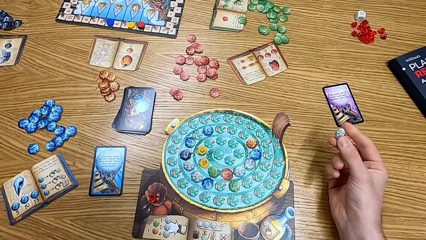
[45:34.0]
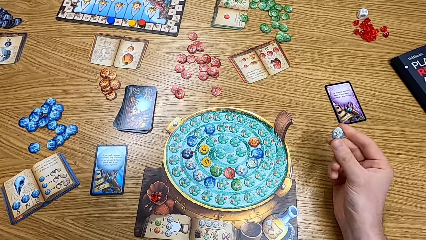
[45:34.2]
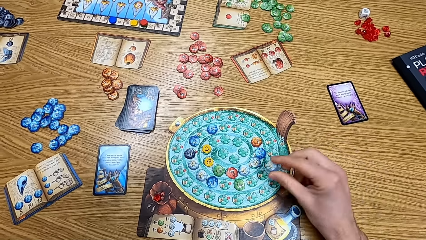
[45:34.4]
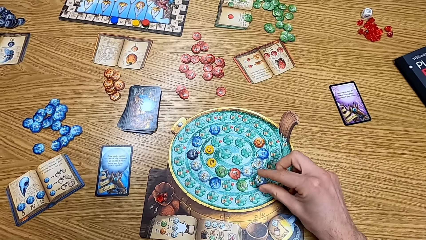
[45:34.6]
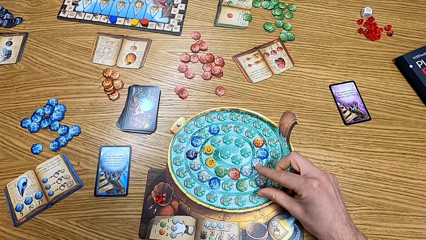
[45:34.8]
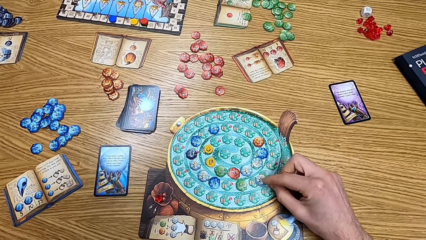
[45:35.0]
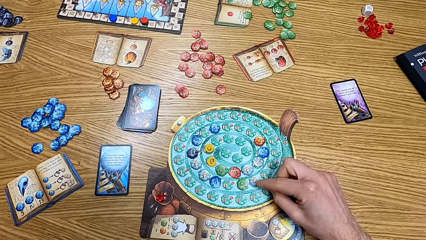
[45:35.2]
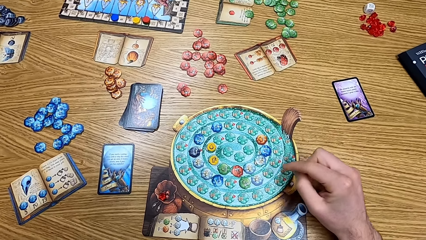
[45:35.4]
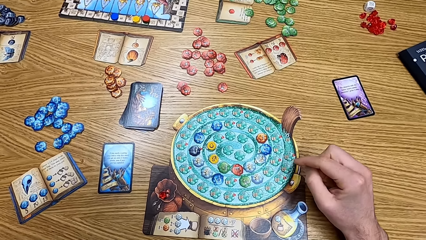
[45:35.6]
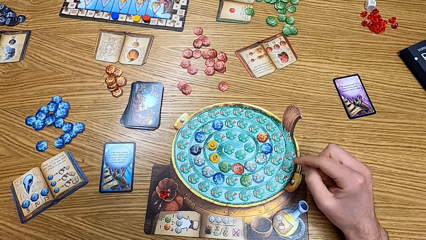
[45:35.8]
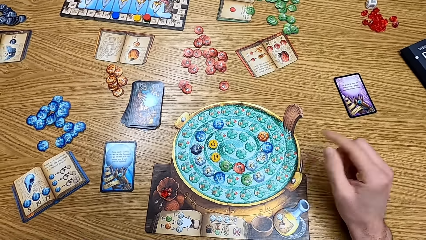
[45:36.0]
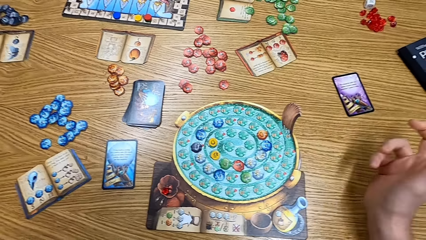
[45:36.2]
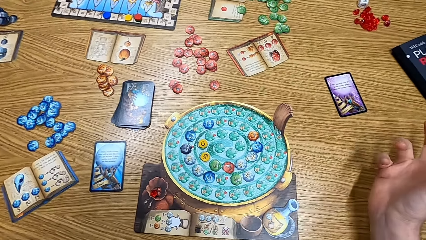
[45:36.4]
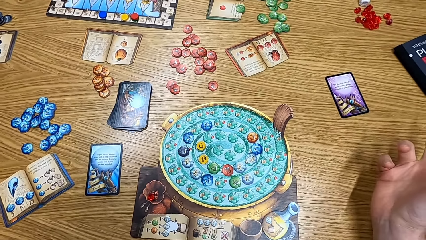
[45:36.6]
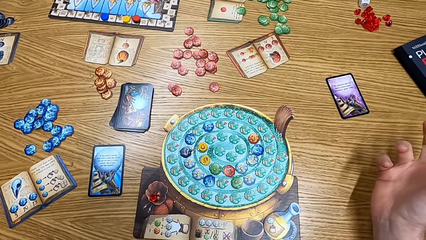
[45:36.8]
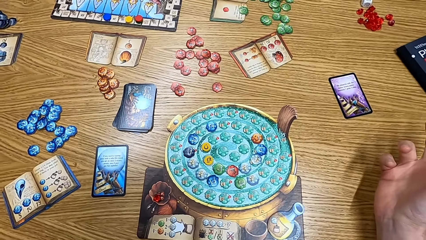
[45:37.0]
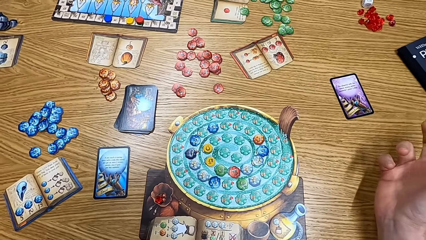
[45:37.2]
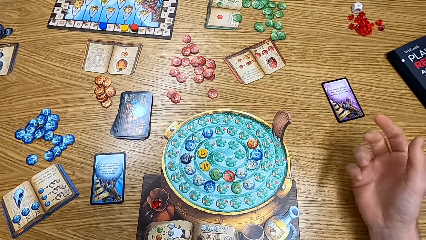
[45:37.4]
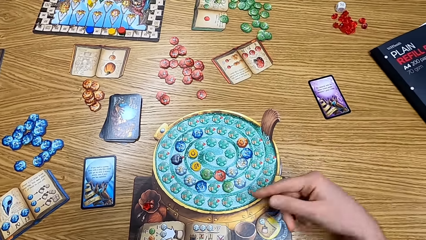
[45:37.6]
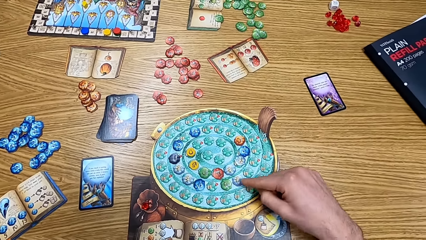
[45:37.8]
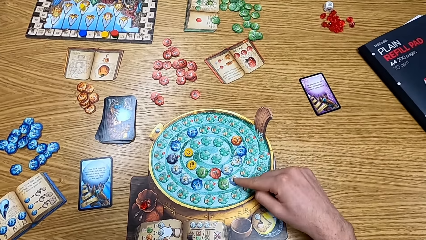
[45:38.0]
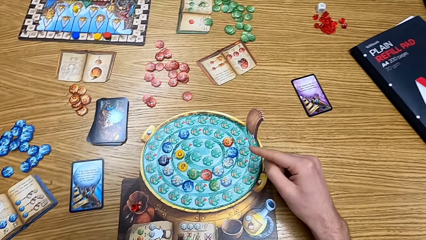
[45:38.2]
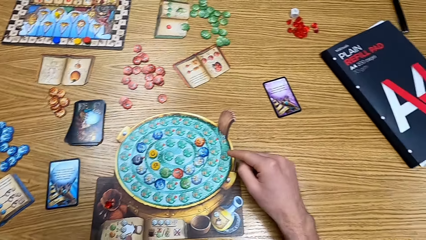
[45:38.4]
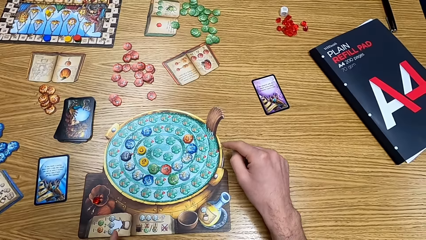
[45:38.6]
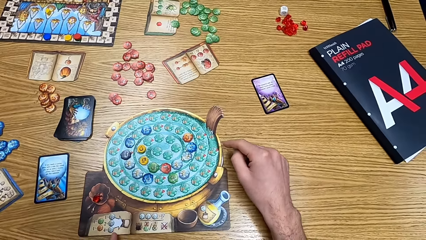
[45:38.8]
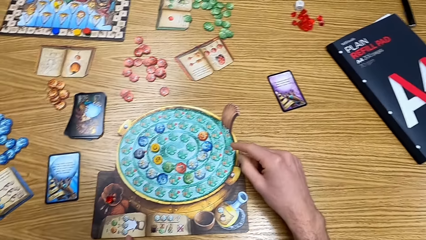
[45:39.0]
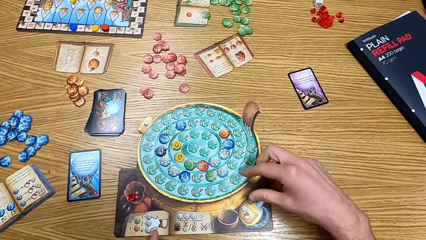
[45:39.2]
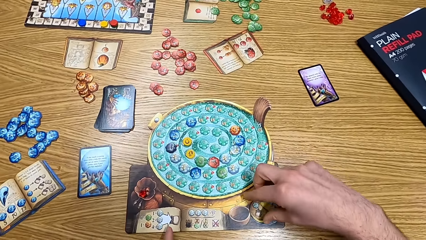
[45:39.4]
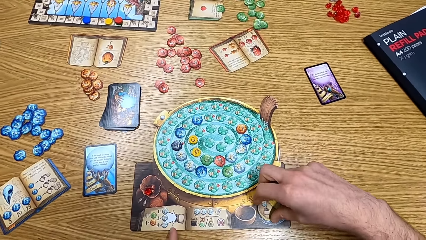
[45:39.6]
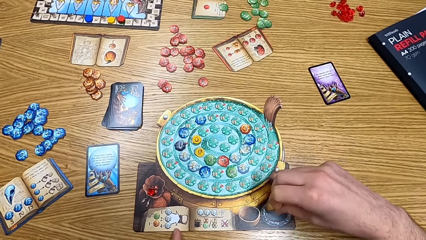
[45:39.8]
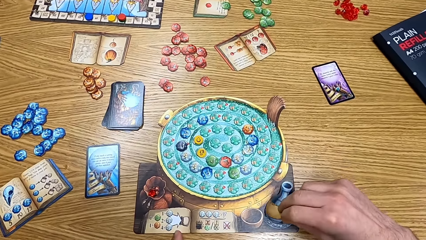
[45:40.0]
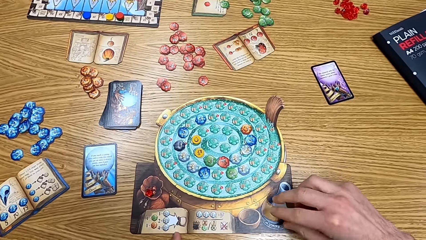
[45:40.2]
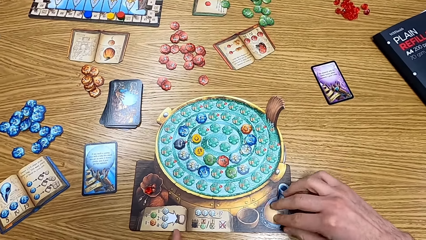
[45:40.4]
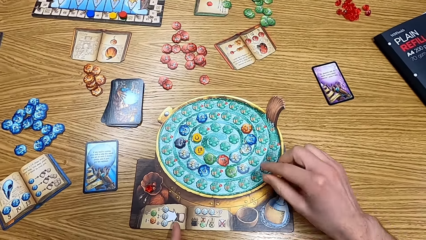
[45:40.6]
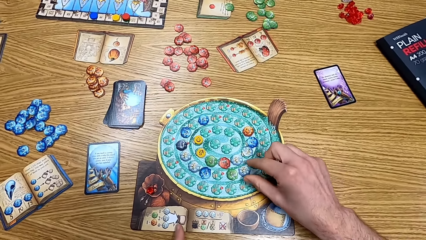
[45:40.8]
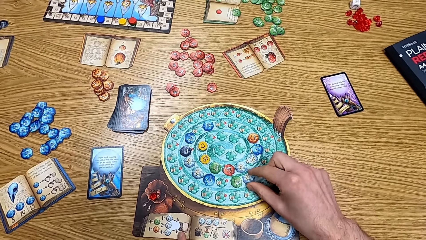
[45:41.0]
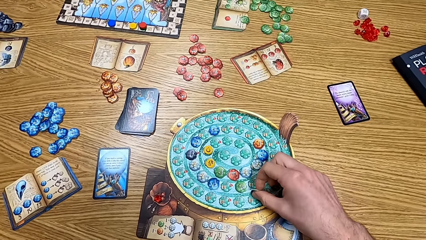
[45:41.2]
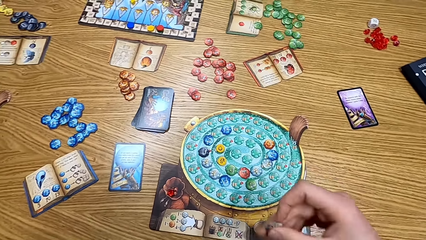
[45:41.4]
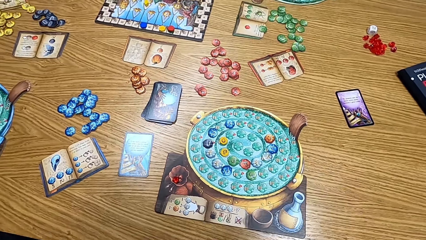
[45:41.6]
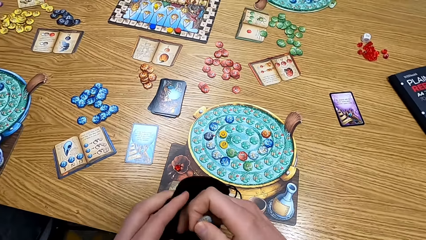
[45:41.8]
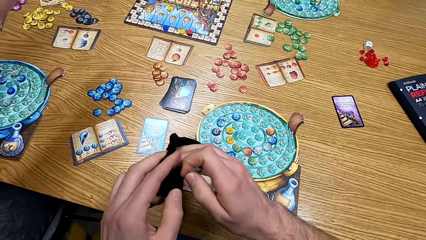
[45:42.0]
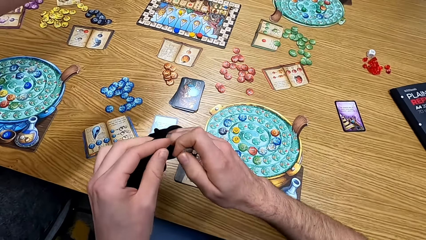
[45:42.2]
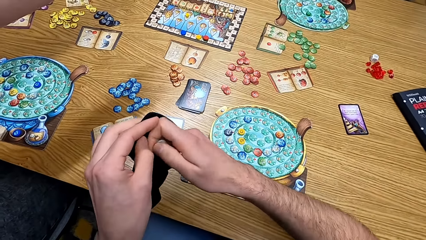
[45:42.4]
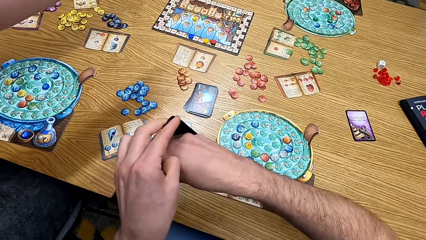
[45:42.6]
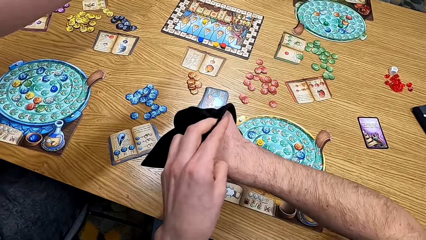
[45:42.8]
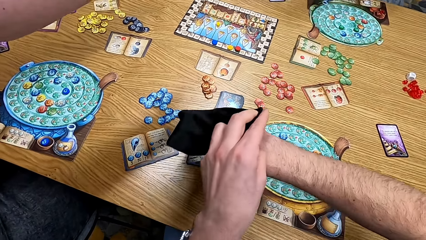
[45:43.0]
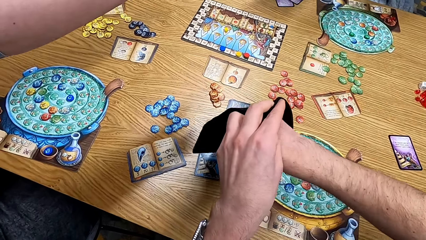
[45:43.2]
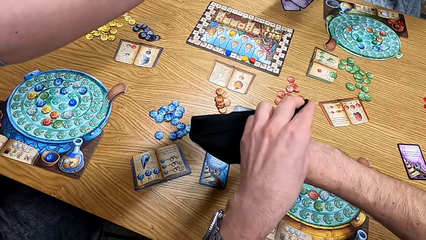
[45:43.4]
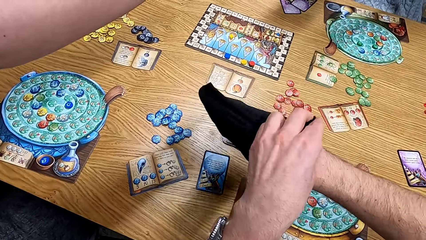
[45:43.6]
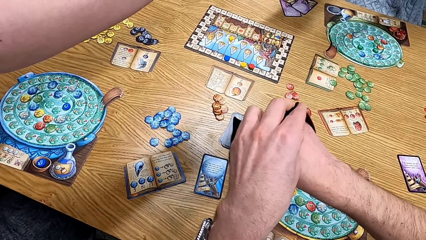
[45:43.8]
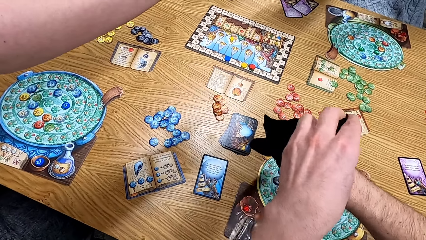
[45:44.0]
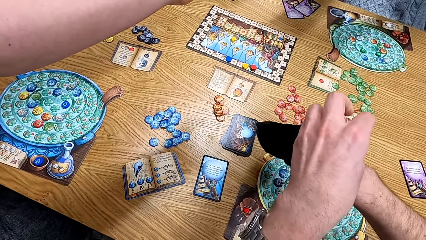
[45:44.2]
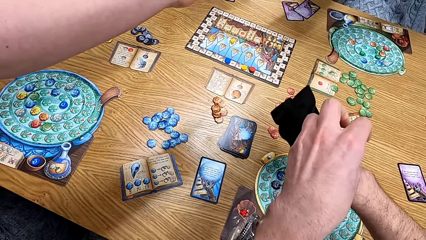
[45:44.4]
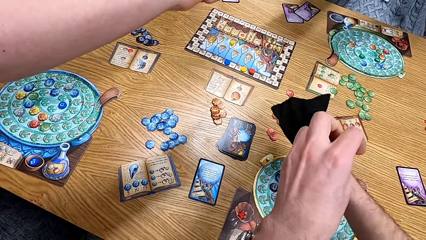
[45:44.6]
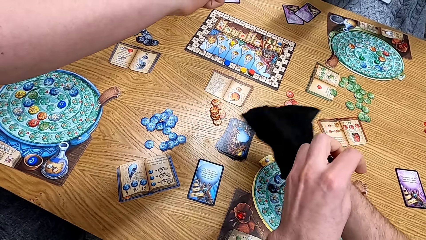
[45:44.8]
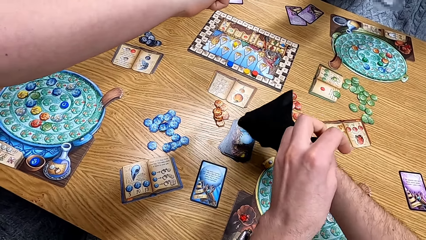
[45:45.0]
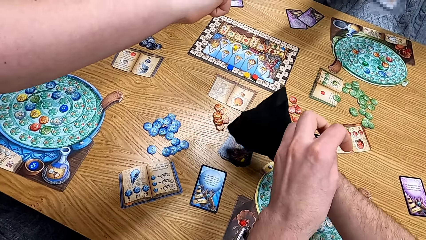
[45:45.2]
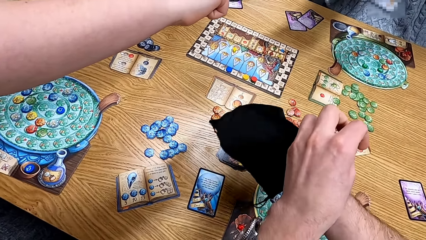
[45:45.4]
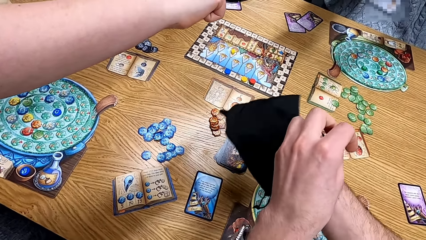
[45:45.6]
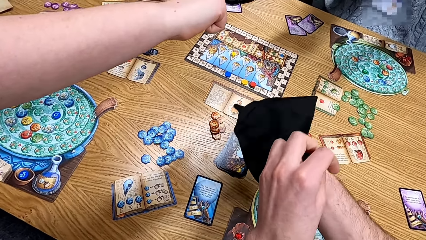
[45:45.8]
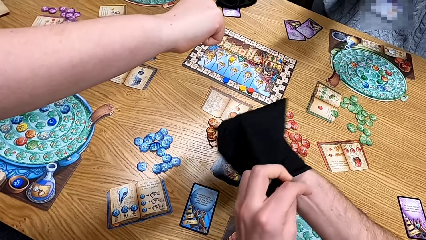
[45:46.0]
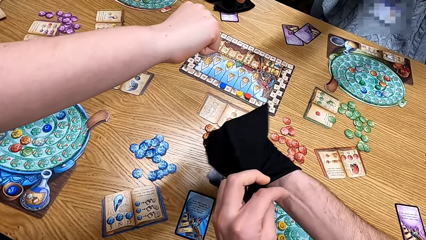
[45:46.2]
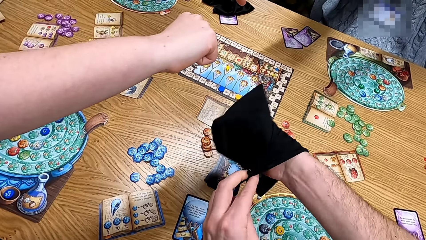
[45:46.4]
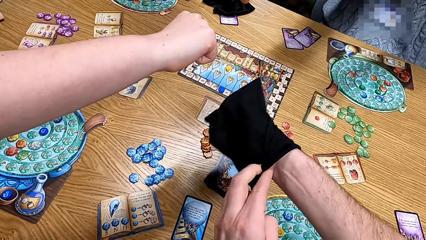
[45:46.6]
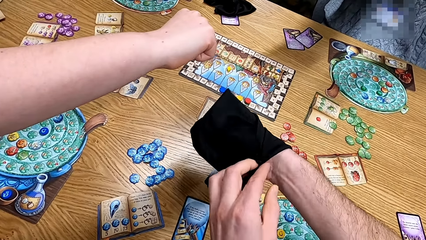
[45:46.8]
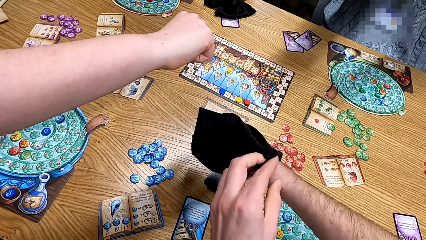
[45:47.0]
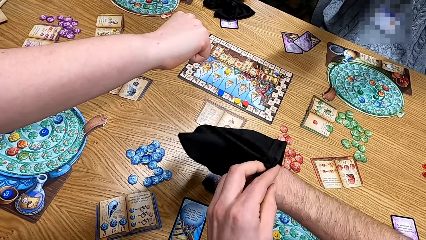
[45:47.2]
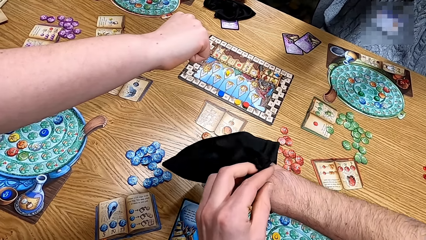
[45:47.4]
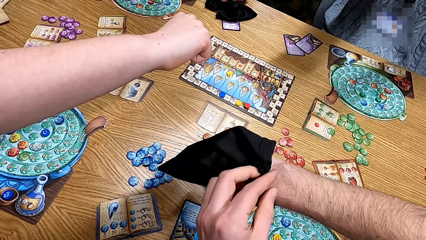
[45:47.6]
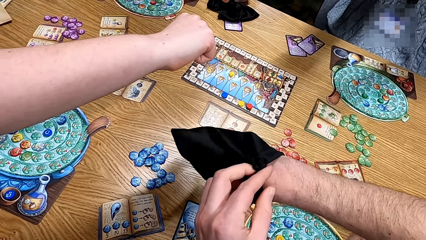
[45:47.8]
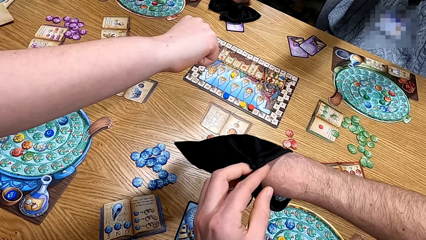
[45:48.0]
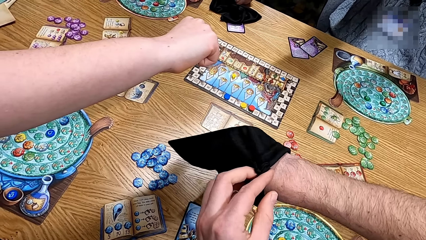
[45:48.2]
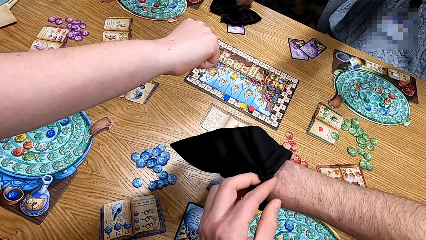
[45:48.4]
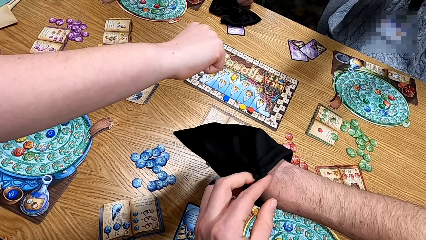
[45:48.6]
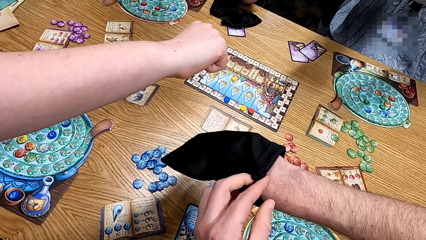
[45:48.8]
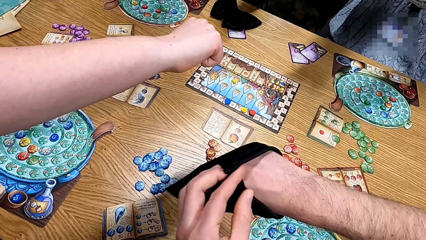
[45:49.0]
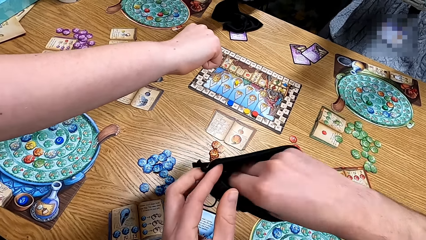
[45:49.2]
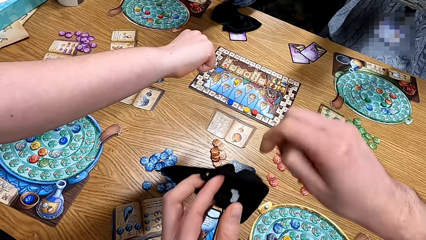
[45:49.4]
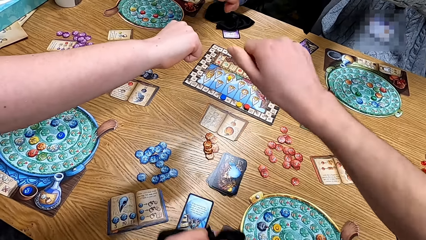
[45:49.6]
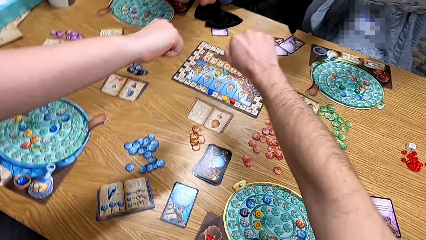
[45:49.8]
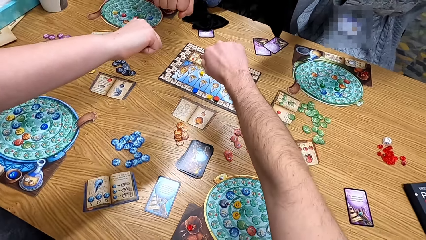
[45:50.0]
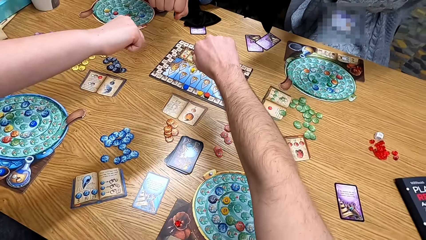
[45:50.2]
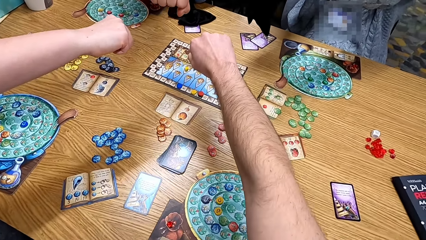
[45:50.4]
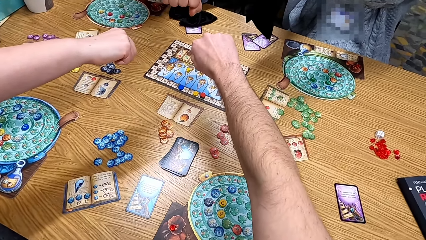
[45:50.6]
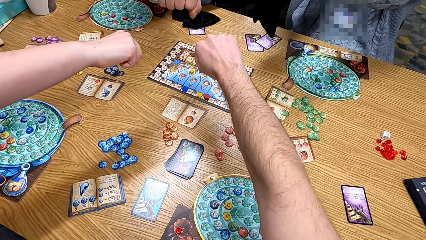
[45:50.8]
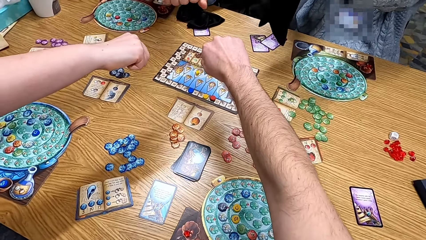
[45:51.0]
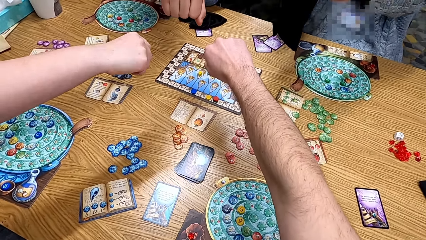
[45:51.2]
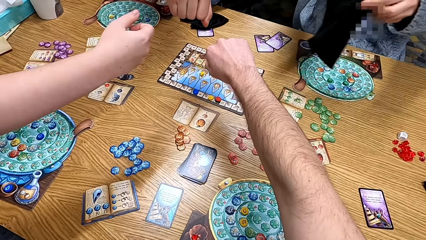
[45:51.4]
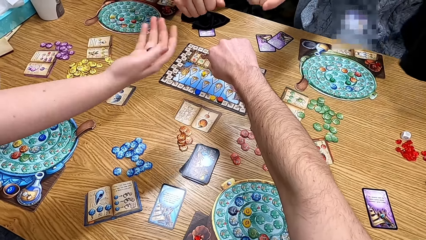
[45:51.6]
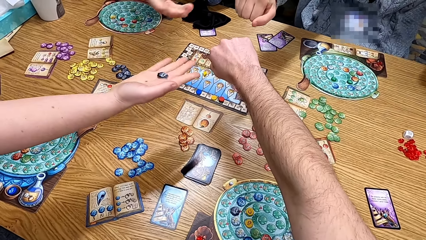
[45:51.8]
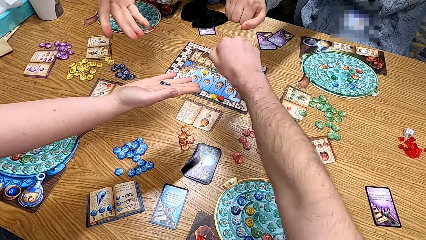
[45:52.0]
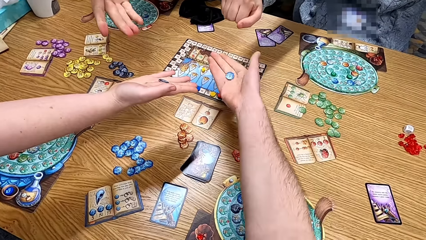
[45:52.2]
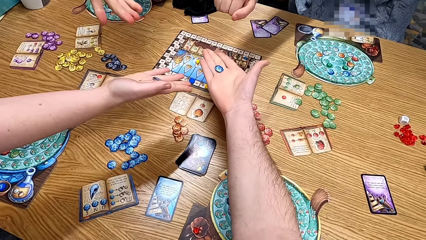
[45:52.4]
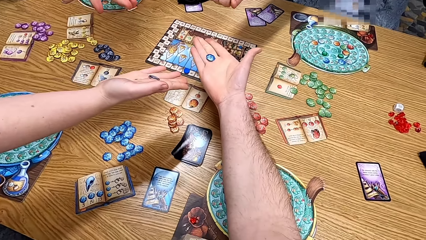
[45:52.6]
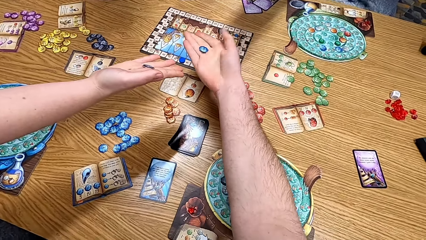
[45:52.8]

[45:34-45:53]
The camera wearer puts the chip on the board. He puts his hand in the bag. He takes the chips in the bag. A man folds the hand. Another man folds the hand. Another man folds his hand. The camera wearer folds his hand. He plays the board game with the persons.
